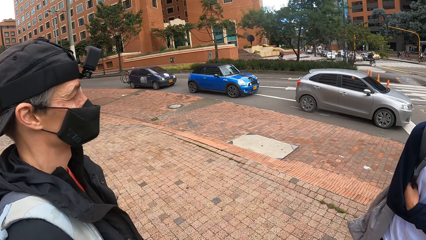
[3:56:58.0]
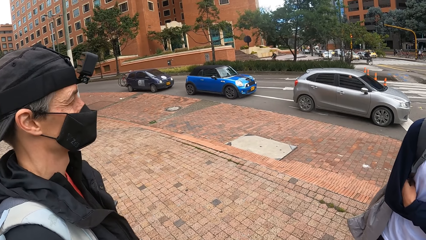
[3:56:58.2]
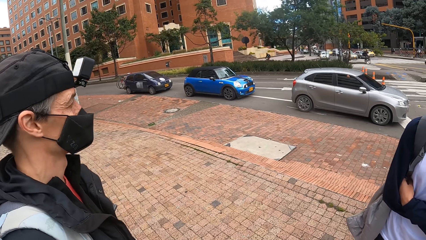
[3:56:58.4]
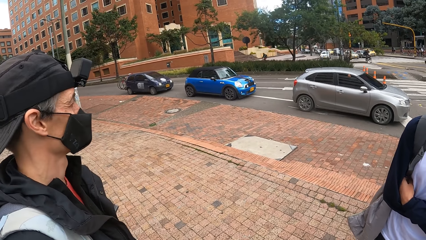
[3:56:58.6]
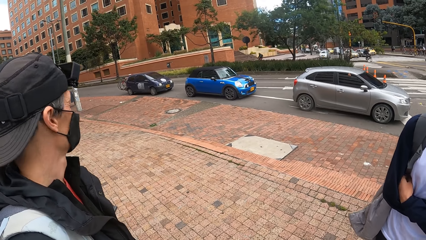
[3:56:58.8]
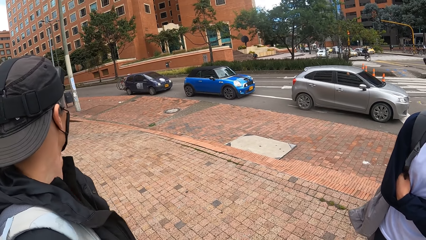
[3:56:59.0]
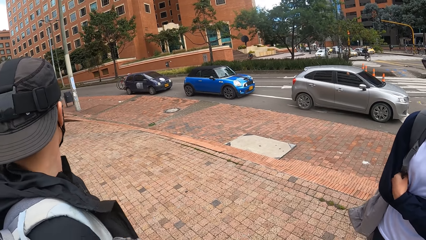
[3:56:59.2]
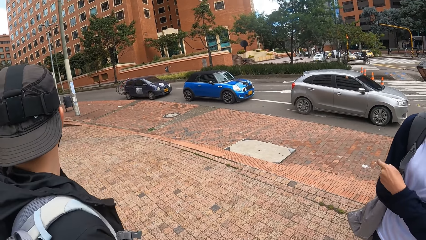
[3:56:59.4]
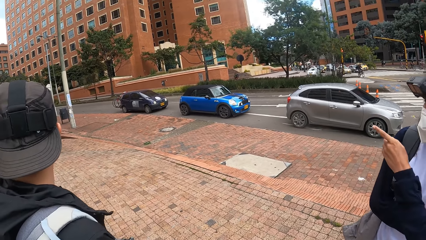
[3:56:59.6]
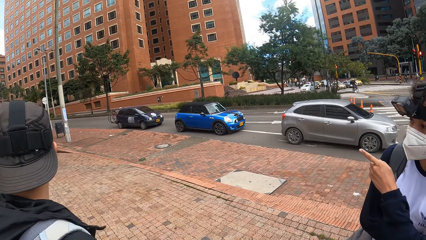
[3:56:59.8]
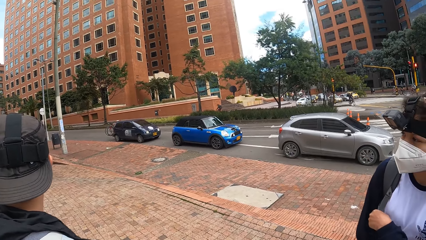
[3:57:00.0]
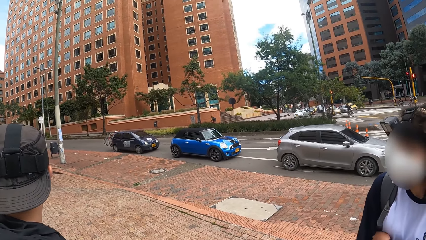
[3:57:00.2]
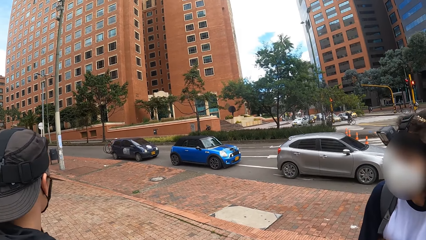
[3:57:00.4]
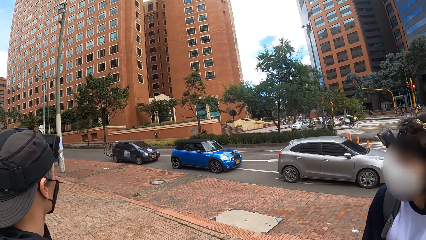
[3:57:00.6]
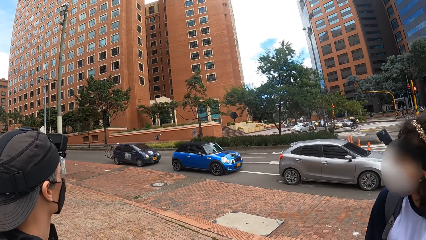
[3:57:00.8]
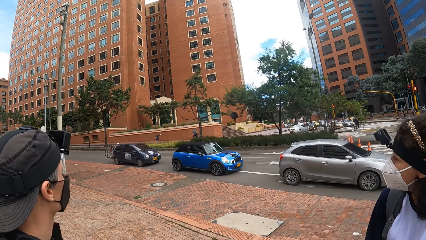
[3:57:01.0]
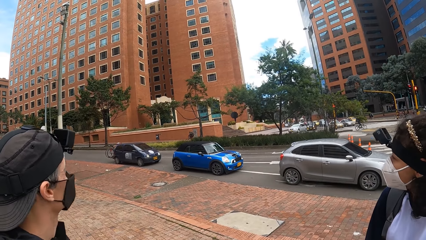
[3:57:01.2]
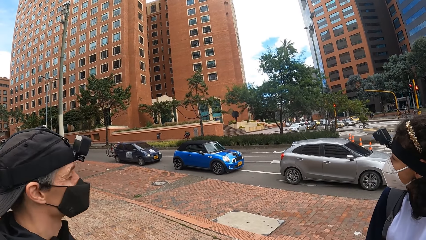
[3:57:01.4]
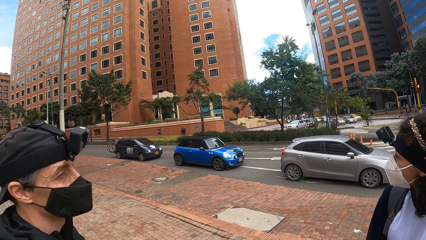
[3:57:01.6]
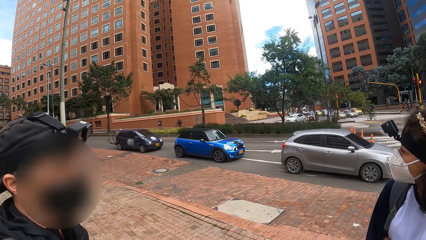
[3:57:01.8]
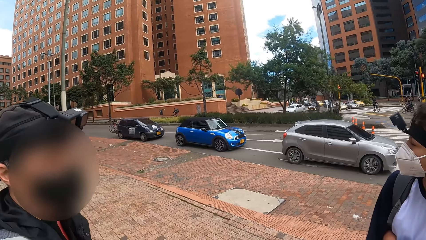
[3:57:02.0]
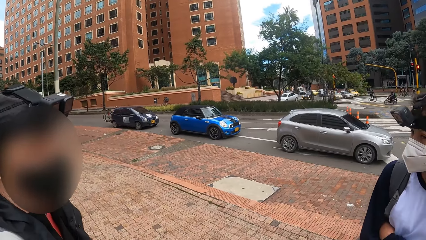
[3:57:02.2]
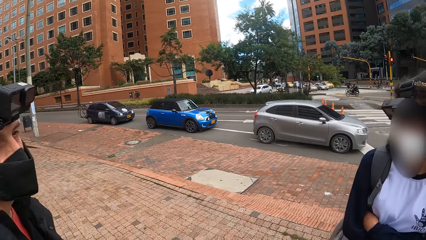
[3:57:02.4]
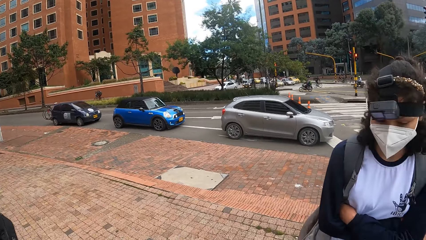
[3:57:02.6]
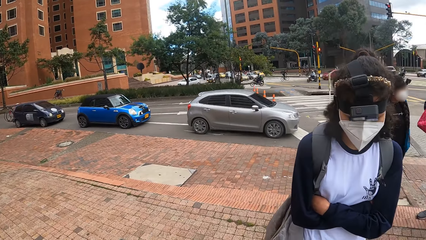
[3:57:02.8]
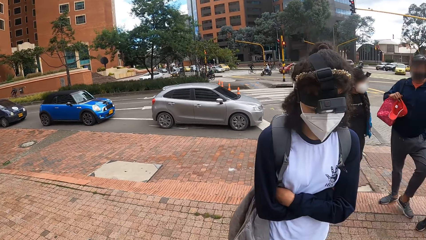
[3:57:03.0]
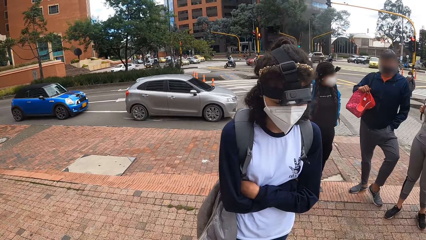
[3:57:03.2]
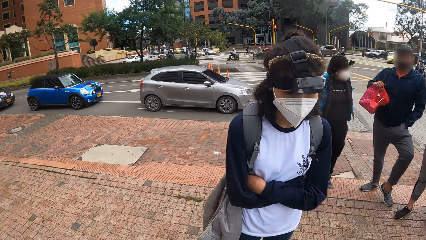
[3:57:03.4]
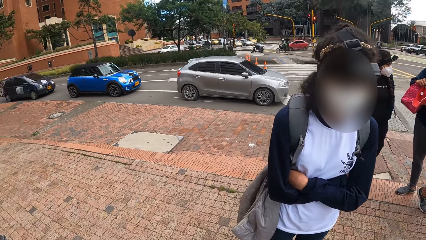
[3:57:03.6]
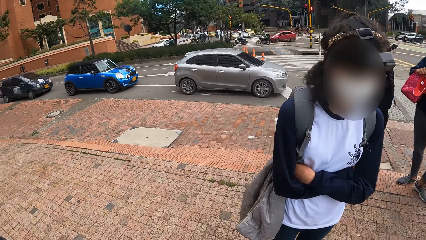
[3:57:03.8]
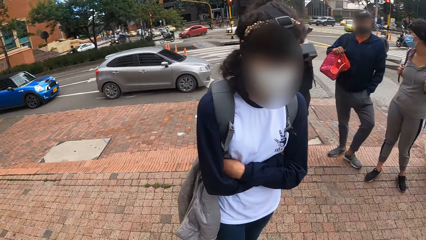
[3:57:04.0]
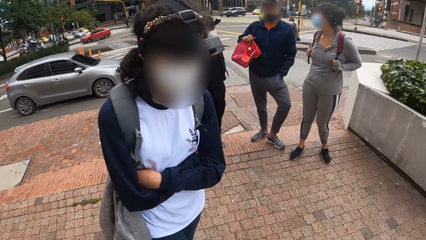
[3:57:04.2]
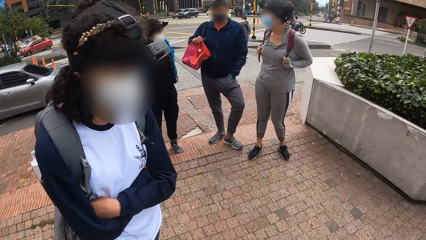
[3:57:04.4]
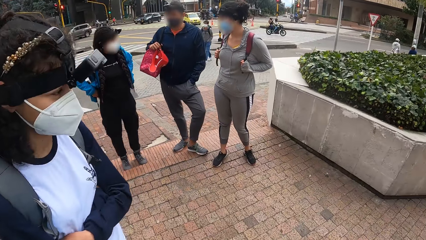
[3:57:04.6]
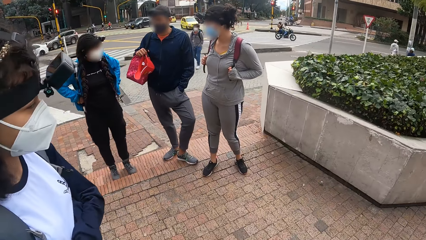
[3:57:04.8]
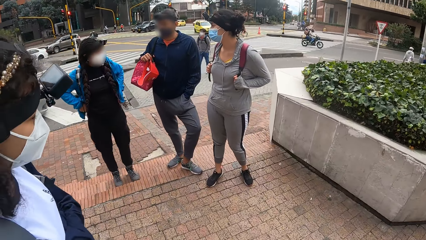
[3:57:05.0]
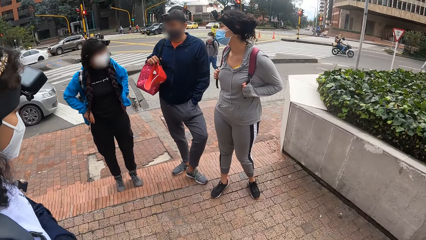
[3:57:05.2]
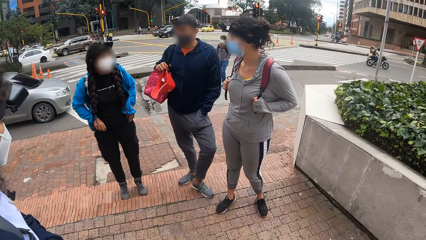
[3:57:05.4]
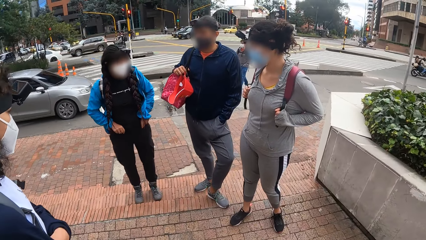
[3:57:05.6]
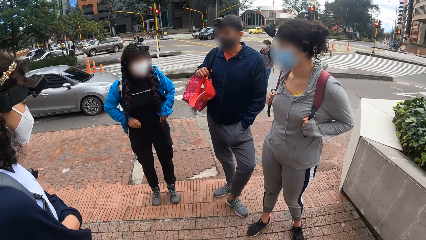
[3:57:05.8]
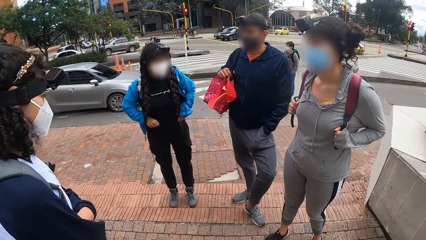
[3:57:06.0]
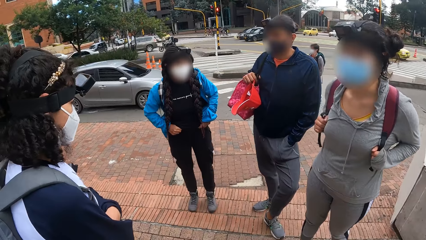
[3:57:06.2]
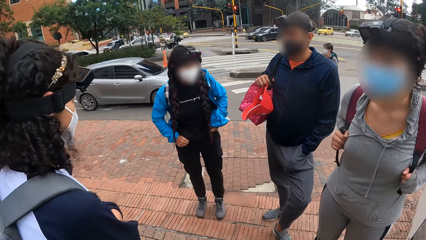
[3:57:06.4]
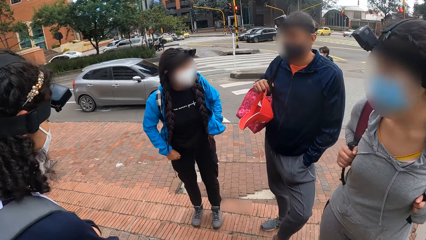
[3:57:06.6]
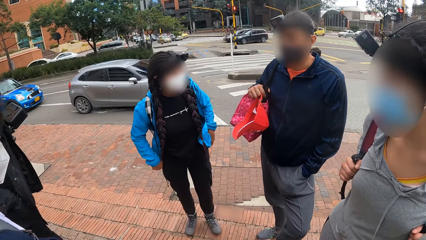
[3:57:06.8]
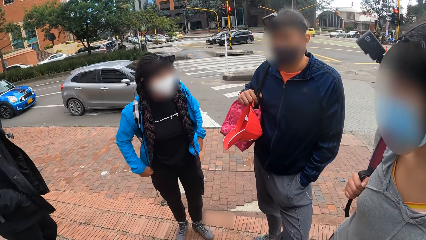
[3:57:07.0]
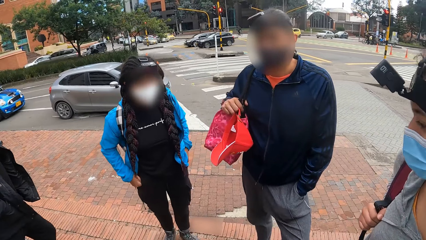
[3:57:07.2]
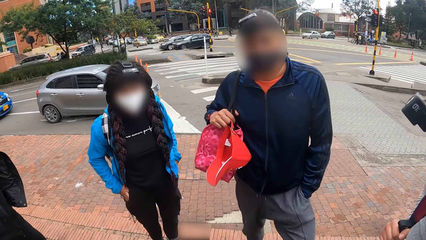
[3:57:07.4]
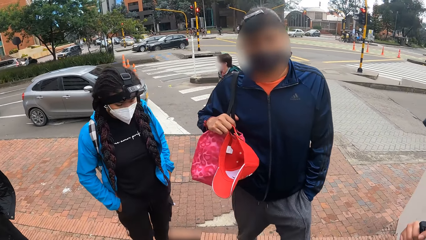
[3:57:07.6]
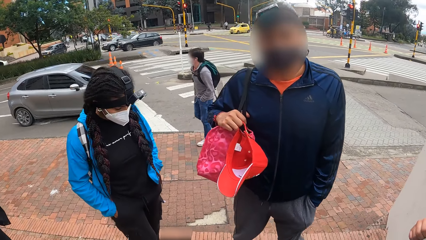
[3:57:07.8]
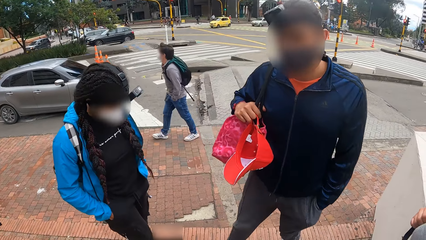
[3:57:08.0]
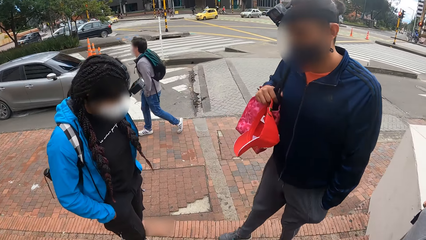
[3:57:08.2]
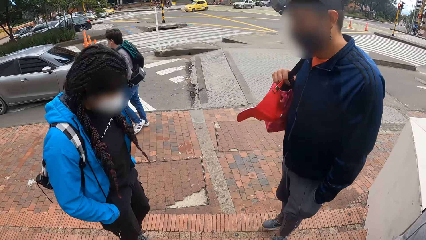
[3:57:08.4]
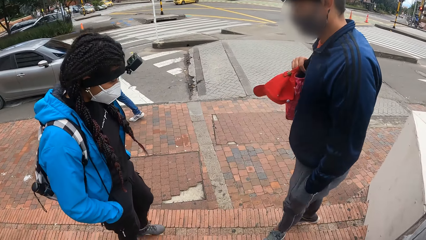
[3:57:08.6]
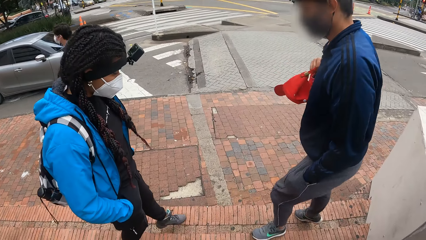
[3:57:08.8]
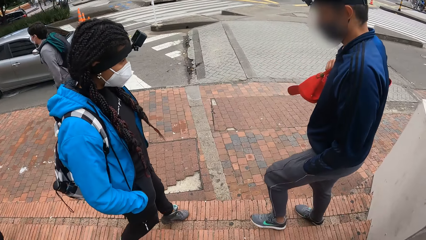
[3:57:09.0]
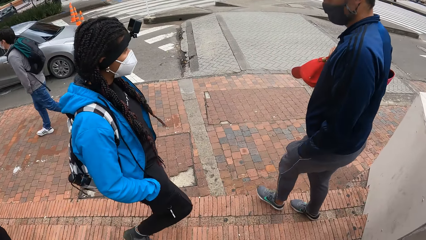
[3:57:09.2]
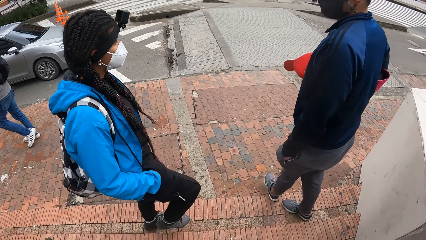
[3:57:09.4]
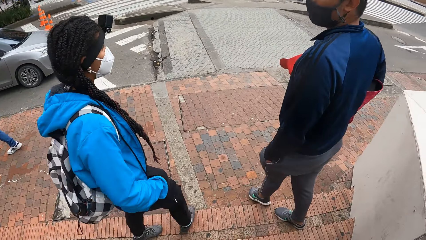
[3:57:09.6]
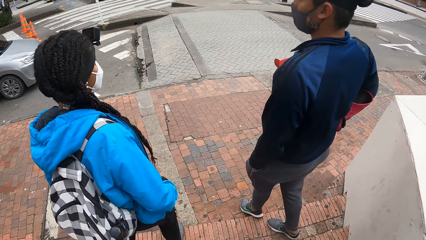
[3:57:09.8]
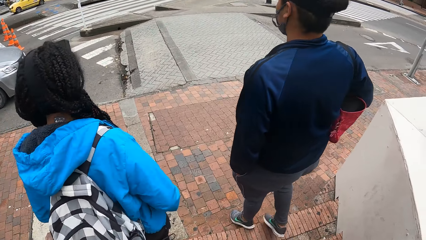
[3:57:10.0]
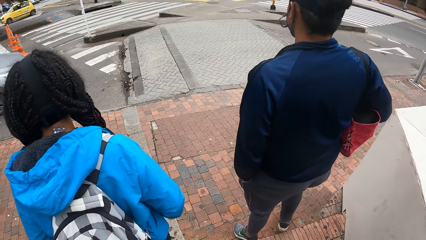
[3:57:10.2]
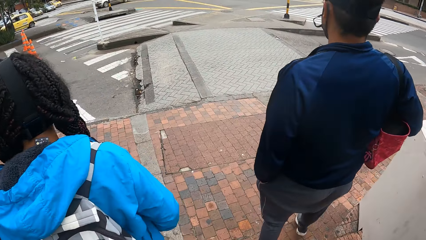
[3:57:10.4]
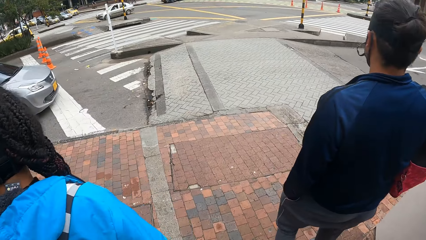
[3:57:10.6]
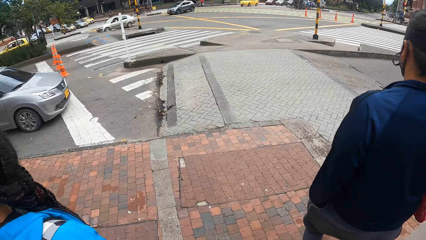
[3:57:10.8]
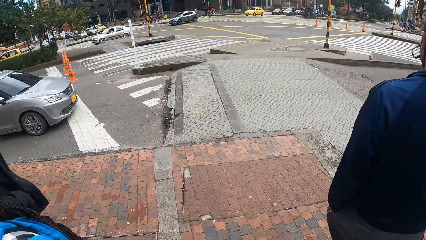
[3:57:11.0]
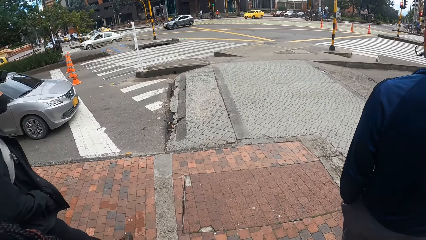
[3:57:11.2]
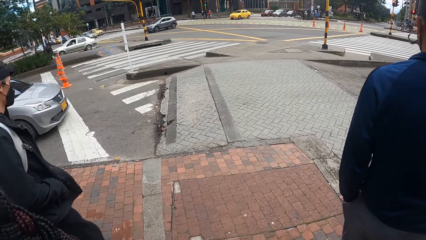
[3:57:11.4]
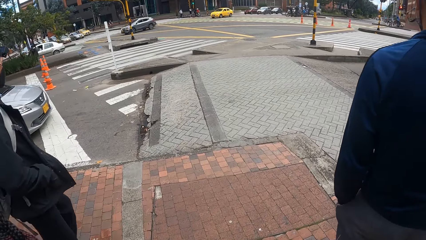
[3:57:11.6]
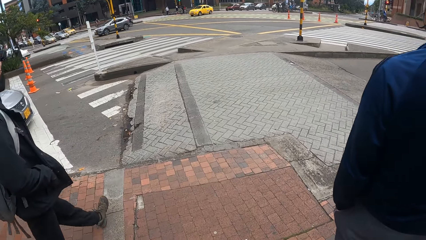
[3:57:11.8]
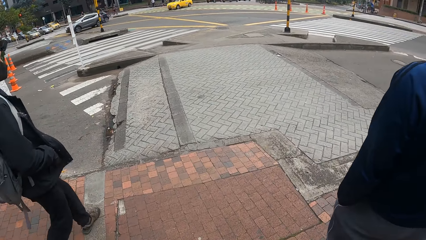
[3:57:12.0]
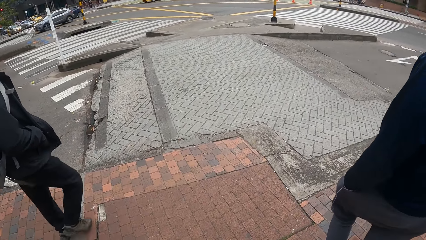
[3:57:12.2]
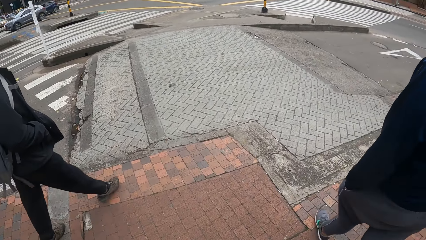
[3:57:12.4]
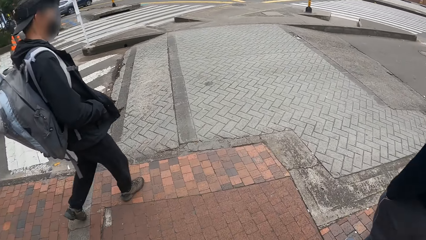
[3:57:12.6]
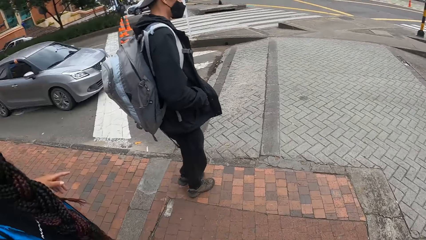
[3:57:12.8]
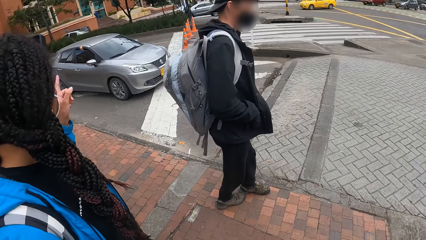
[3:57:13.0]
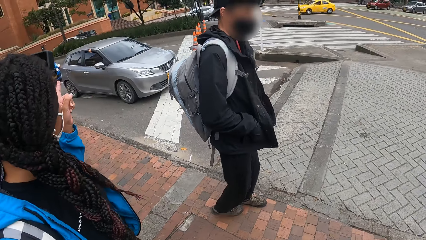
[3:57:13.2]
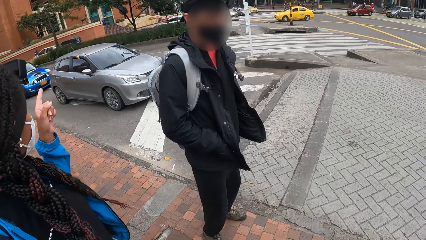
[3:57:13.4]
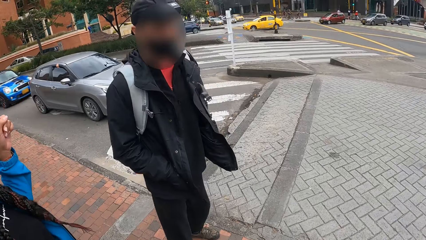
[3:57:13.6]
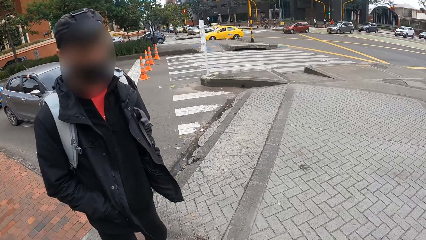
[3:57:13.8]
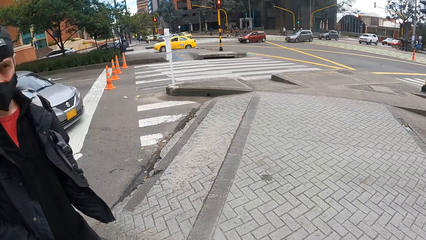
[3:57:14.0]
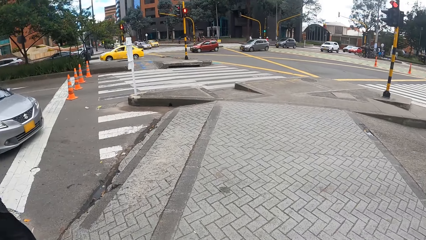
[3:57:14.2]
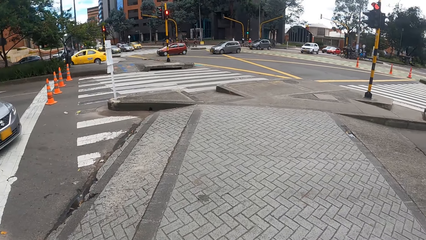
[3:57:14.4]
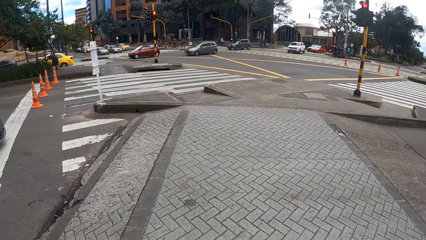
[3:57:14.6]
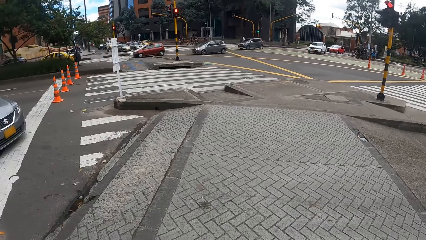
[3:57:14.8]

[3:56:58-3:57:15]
The camera wearer looks around the road. A lady points out. A man nods his head. The camera wearer looks around the road. They walk on the road.
